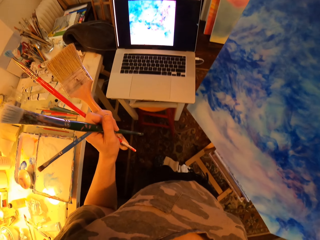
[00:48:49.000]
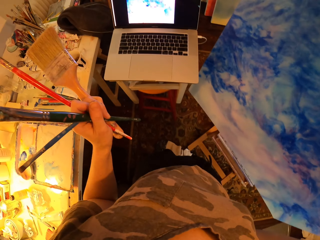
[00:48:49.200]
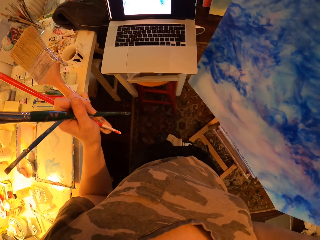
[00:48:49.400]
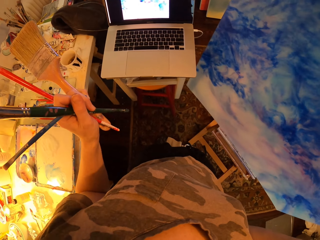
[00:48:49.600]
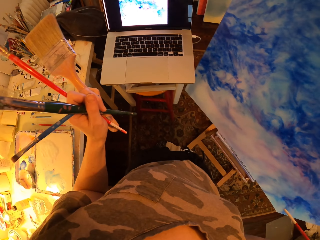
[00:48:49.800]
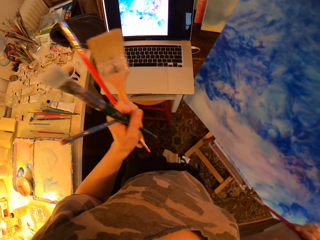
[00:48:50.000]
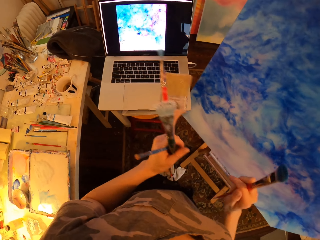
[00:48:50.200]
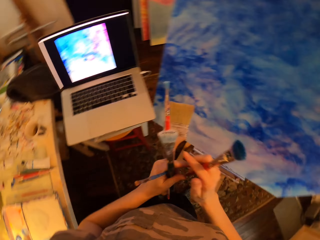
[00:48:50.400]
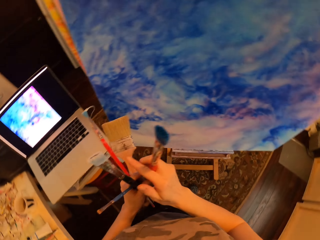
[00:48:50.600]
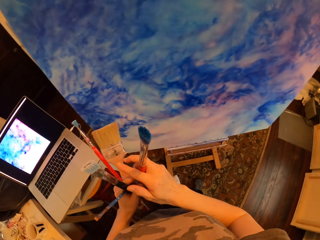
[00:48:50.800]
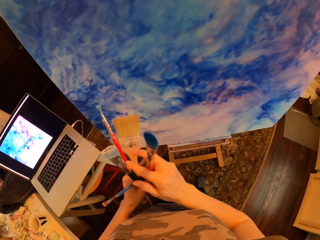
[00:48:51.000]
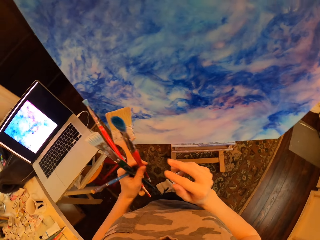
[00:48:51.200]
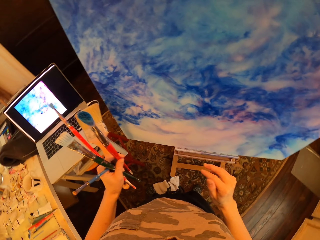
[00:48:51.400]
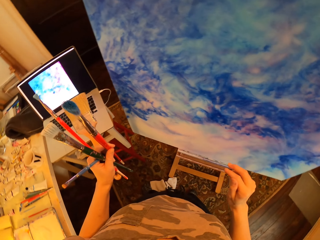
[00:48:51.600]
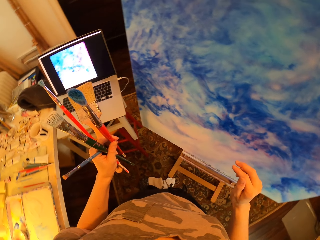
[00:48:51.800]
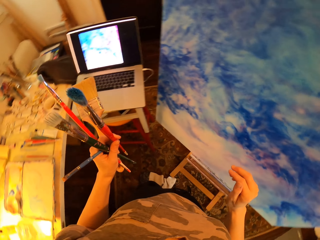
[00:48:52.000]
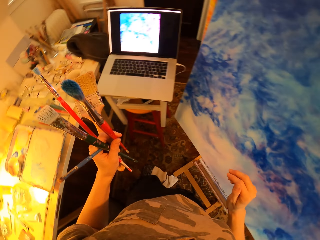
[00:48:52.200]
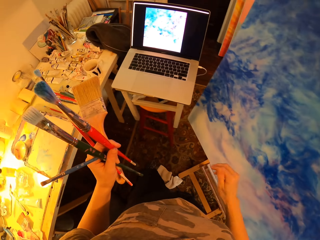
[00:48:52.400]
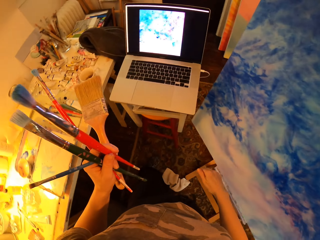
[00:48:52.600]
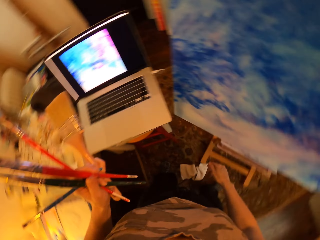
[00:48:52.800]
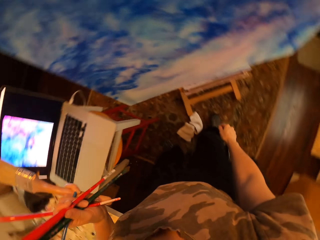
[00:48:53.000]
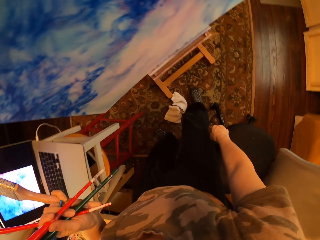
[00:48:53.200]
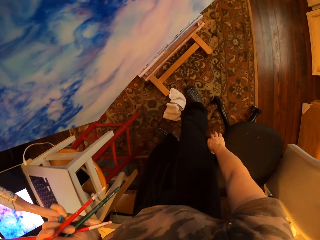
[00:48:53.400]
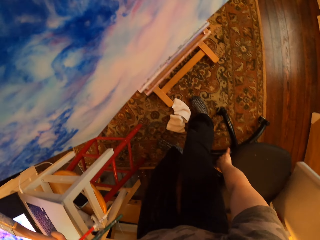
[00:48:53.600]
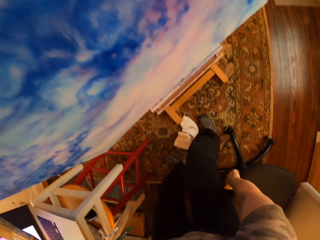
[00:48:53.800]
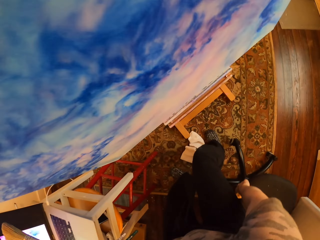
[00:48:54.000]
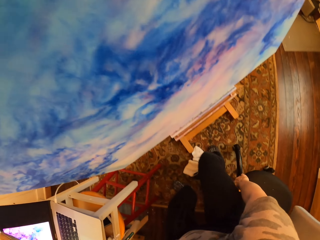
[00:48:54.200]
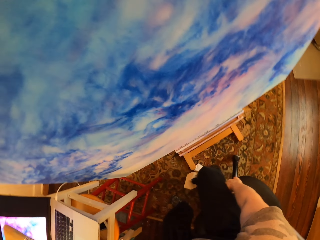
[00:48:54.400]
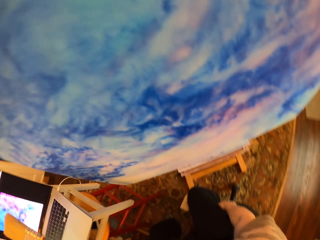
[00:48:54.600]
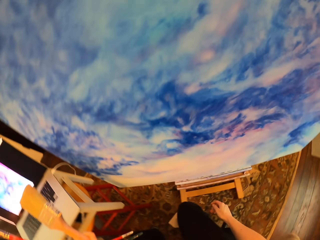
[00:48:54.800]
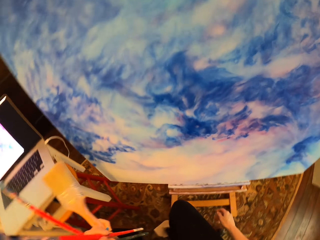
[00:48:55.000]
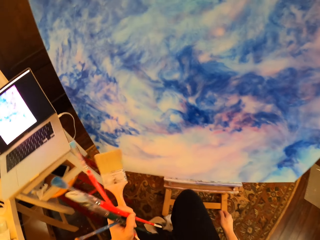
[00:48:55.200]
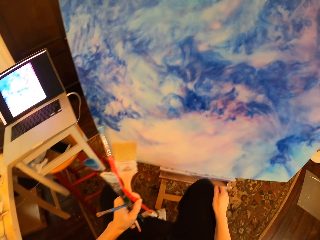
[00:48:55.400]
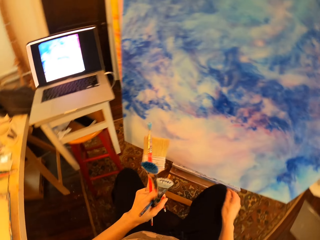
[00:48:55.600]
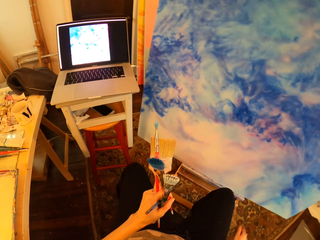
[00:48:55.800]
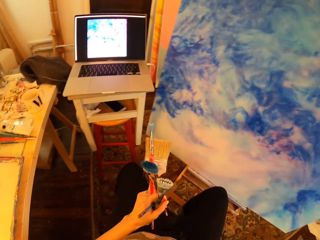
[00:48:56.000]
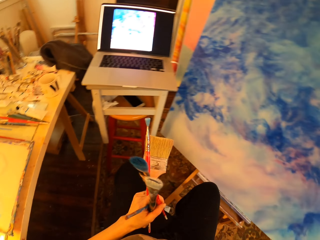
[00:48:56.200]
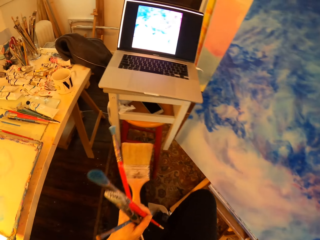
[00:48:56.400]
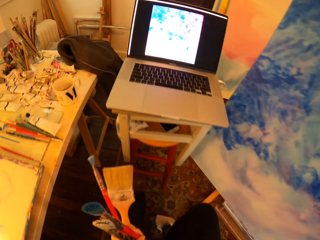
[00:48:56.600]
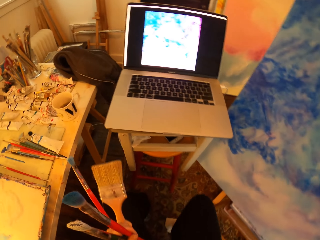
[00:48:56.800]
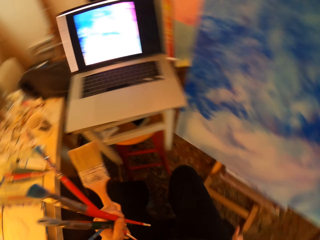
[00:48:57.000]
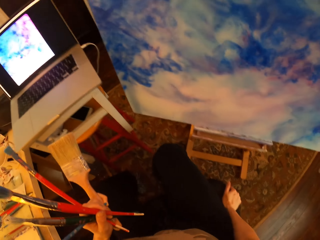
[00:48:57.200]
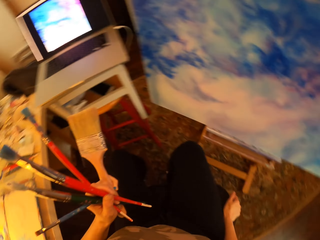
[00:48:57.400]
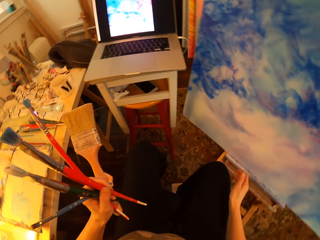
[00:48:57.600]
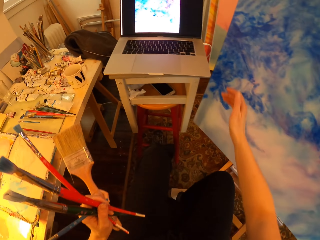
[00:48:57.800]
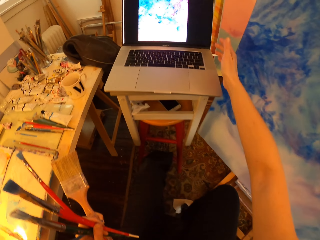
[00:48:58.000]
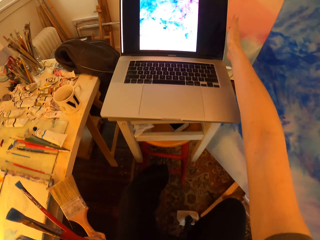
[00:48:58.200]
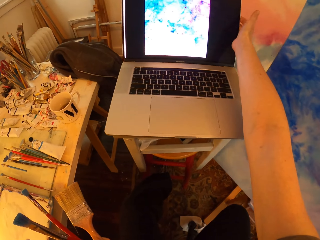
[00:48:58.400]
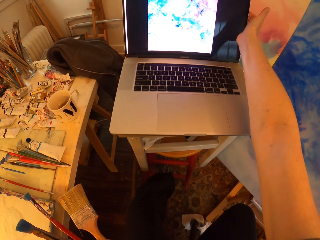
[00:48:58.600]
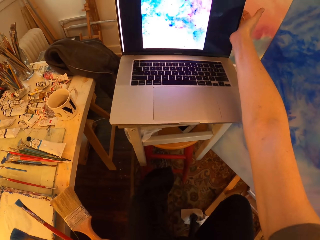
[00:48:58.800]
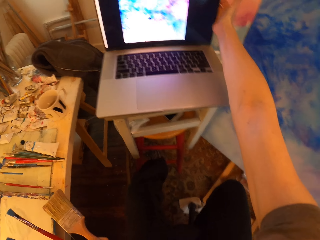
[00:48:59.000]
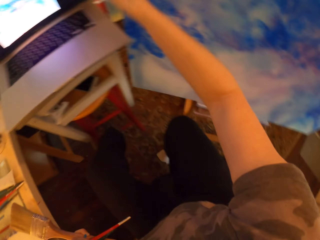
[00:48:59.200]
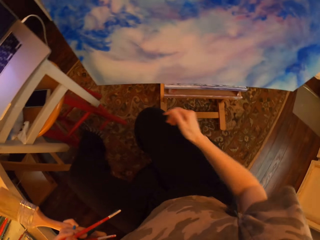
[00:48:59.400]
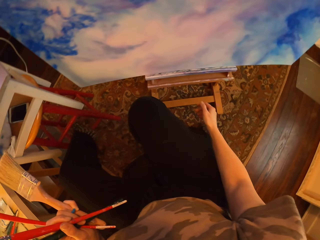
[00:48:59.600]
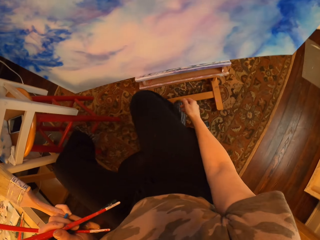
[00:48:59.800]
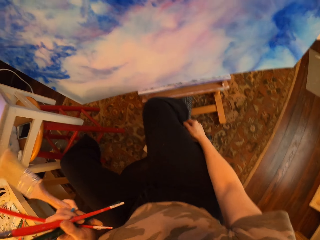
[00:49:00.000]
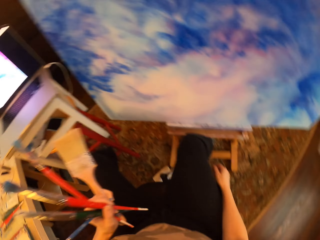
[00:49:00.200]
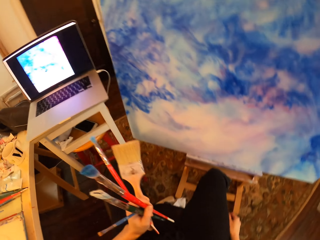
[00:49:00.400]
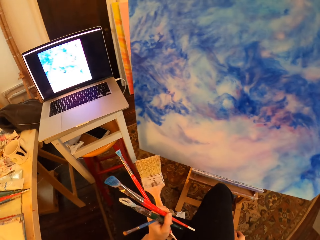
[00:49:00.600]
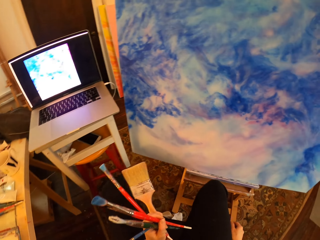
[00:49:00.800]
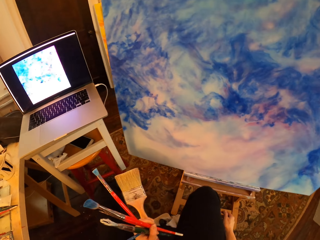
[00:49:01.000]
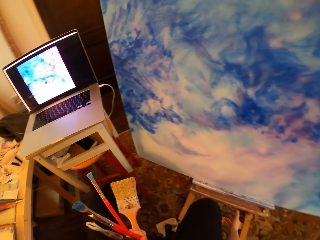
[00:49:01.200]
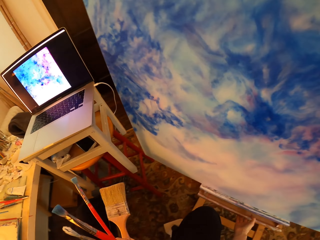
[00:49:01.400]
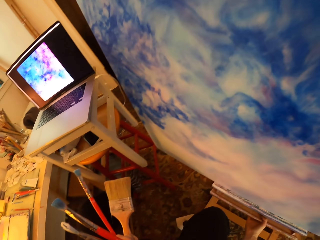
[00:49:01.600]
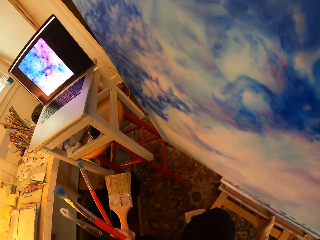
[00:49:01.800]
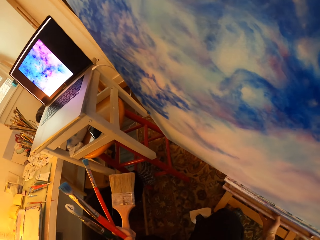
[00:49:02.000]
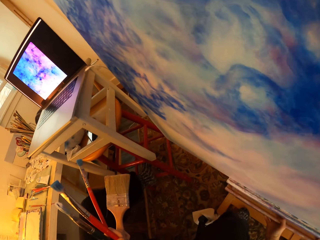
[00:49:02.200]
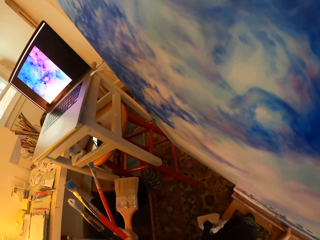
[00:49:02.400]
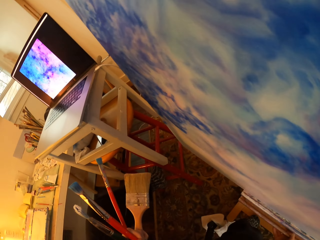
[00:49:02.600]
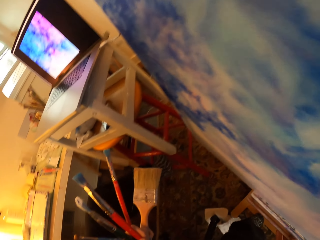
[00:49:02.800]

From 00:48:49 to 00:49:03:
The camera wearer puts the red brush on the left hand. They hold brushes. They pause. They pull the swivel chair forward. They sit down. They hold the brushes. They hold the brushes again. They move towards the laptop. They adjust the laptop screen. They hold the brushes. They move the easel with the painting. They hold the brushes.

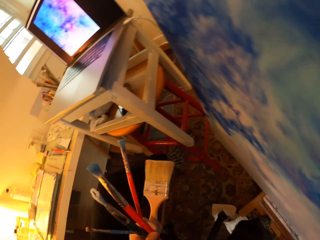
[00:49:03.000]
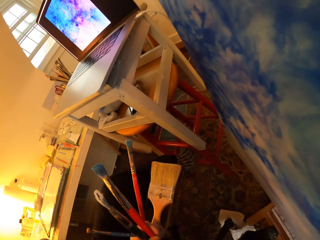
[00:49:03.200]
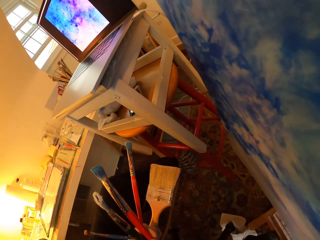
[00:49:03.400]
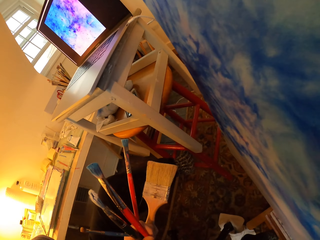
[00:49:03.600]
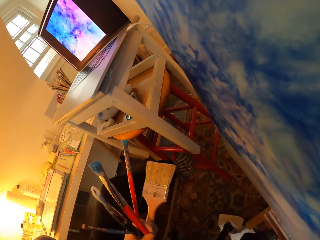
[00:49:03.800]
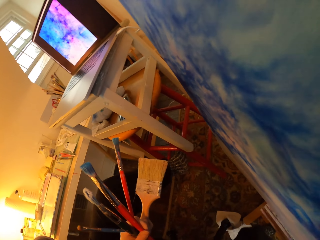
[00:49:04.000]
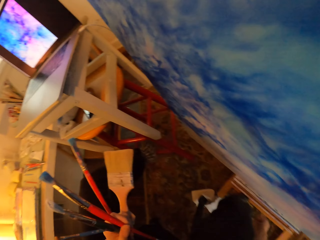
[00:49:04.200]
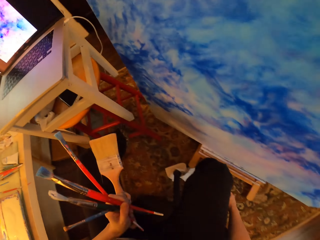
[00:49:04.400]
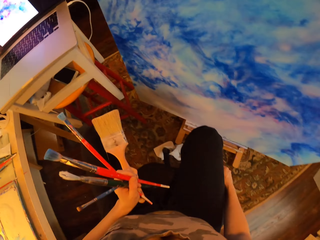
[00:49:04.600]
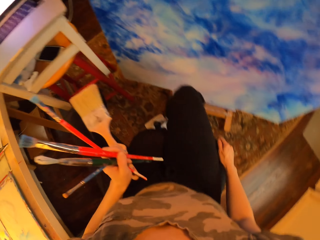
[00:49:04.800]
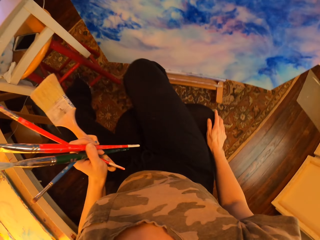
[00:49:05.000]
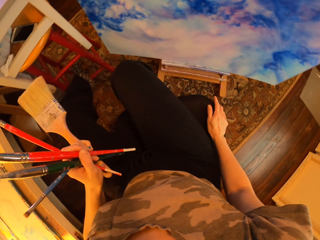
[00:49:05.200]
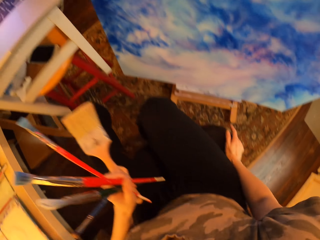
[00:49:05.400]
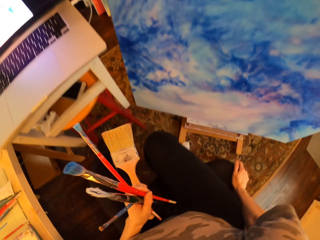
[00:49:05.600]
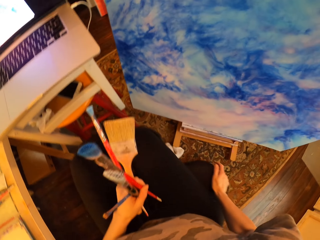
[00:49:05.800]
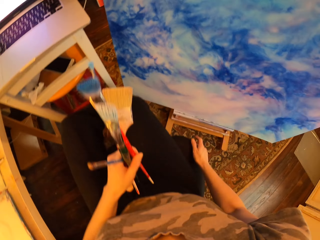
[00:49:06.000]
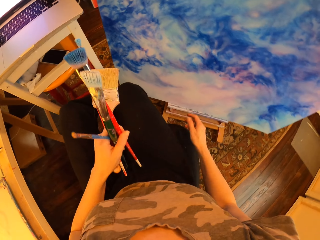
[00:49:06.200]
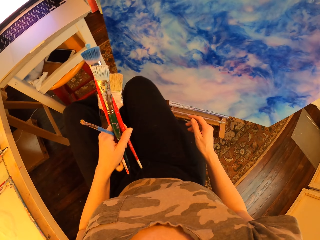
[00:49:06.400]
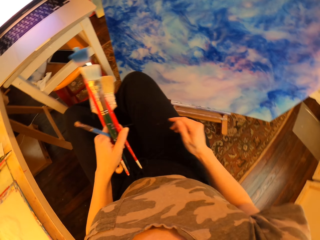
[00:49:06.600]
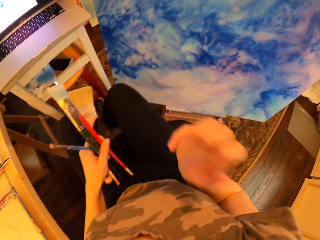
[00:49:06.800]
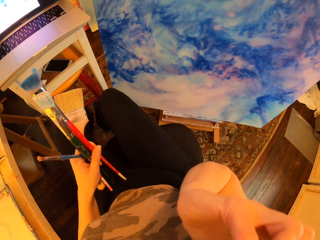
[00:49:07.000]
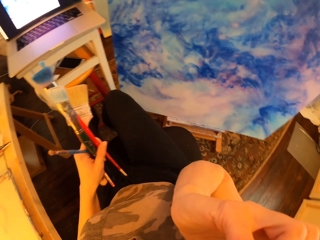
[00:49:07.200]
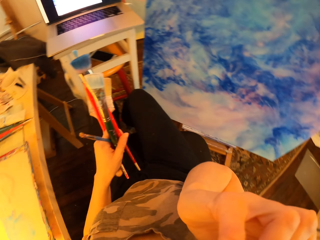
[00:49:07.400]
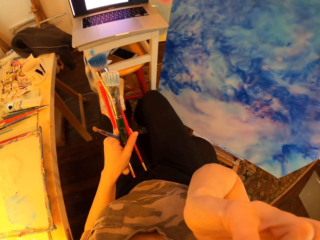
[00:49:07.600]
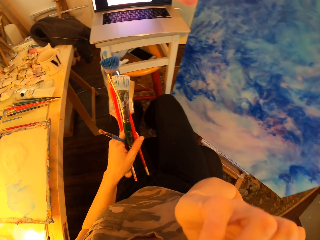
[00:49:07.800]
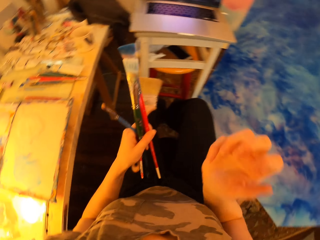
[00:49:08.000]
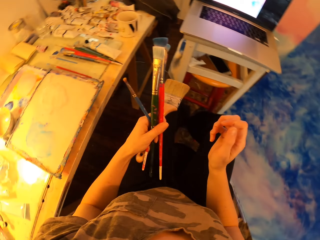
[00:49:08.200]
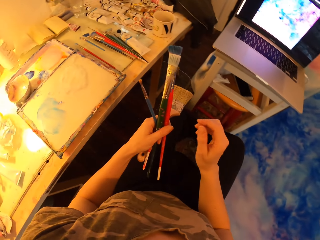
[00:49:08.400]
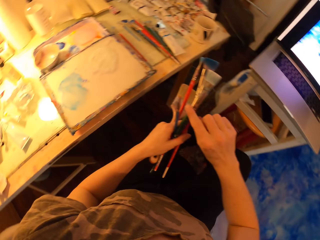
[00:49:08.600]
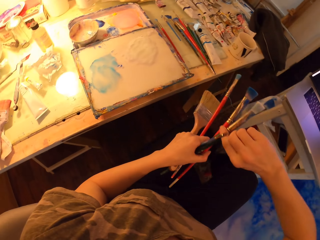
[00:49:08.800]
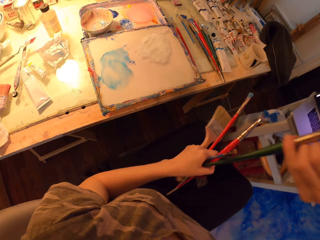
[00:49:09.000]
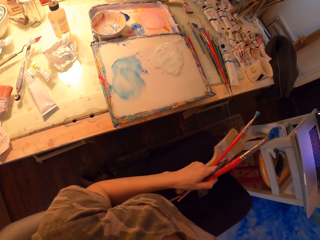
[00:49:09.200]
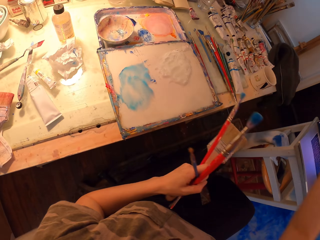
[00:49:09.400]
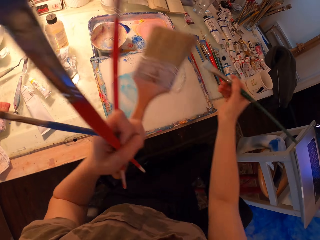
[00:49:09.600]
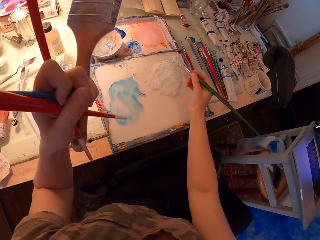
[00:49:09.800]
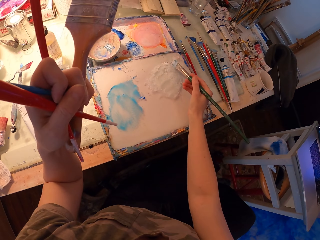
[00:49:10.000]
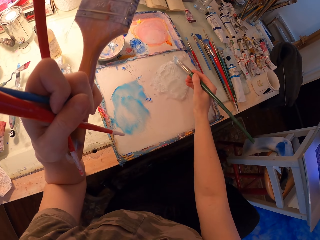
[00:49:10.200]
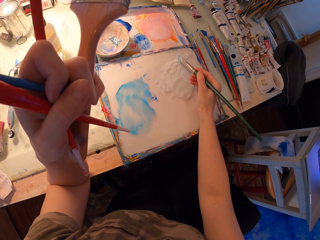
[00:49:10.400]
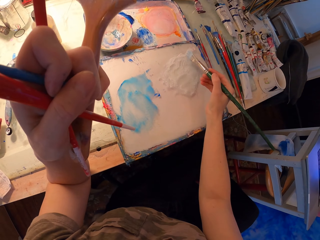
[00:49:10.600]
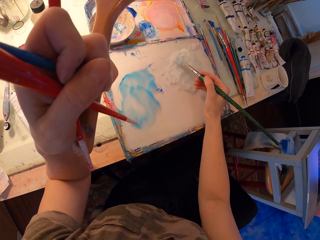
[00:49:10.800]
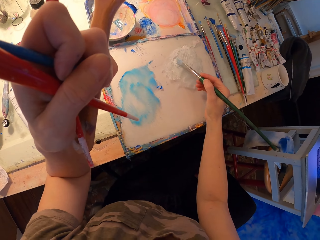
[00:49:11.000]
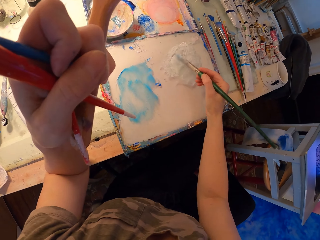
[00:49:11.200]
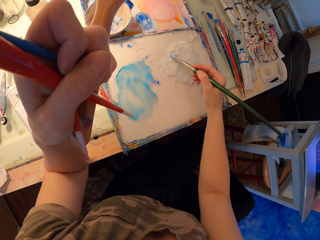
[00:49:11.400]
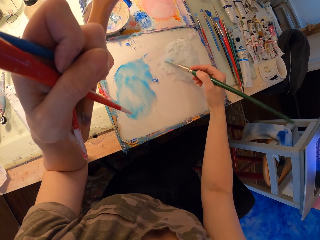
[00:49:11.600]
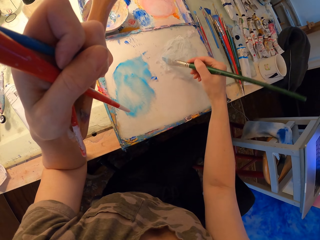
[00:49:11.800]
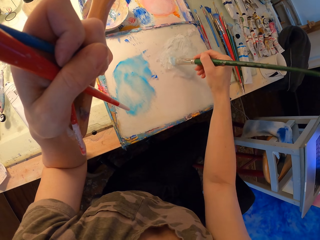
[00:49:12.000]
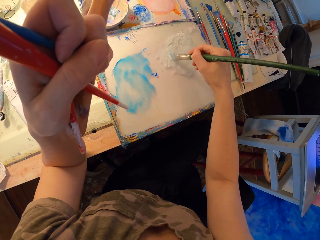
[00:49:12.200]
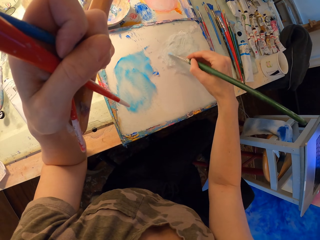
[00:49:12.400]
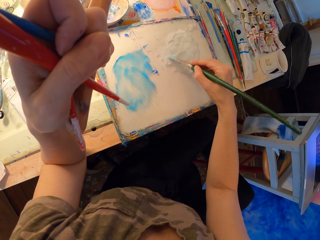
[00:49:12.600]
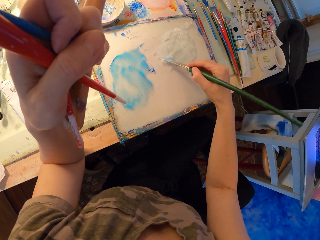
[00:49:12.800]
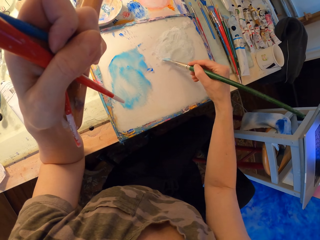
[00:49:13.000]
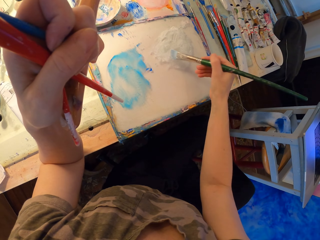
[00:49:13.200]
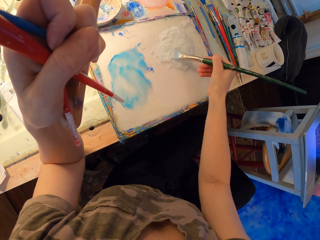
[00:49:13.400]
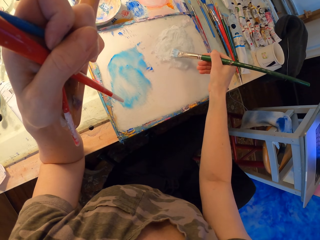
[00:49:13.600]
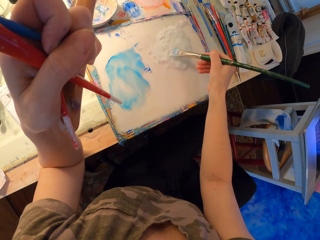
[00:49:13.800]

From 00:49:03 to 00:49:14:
The camera wearer holds brushes. They adjust their sitting position. They itch their face. They pick up an art brush. They turn with the brushes. They hold the brushes. They rub the art brush in white paint. They dip the brush on the water color.
